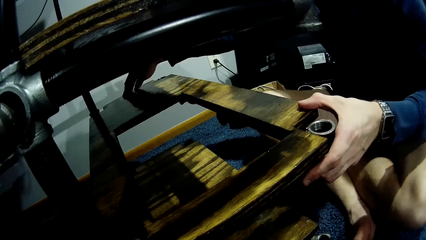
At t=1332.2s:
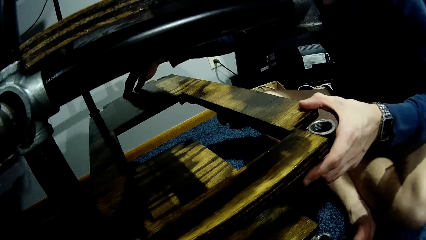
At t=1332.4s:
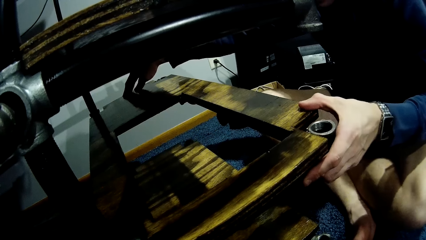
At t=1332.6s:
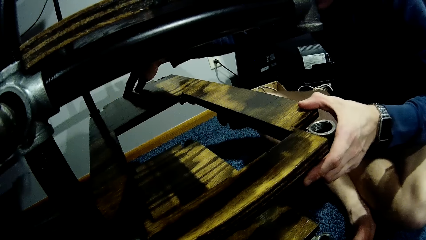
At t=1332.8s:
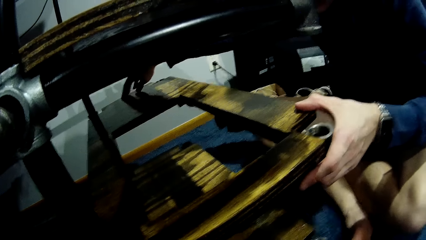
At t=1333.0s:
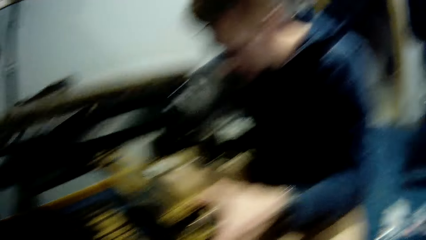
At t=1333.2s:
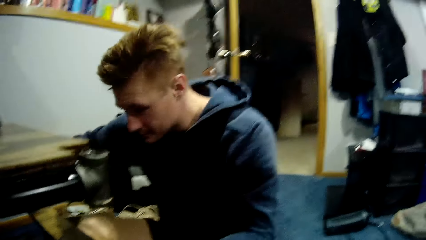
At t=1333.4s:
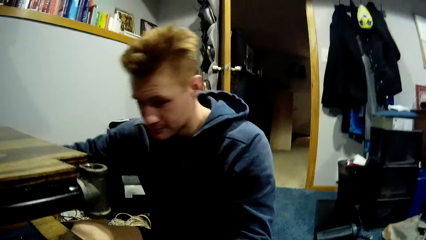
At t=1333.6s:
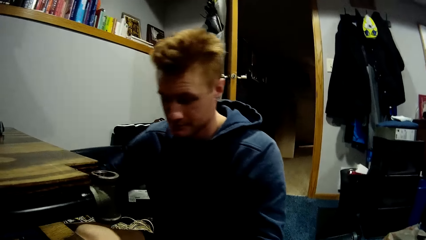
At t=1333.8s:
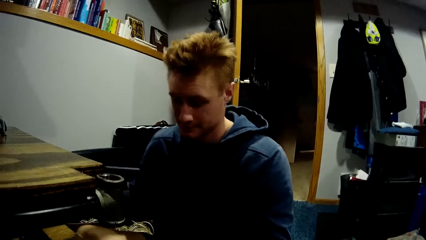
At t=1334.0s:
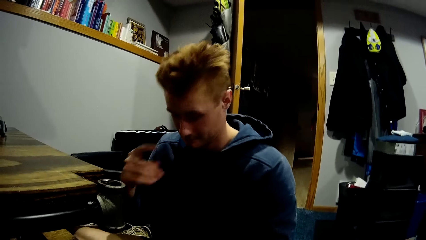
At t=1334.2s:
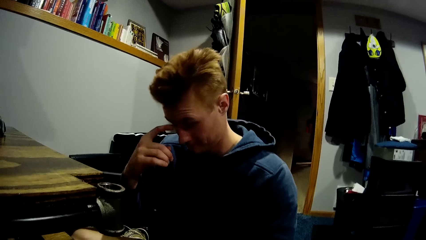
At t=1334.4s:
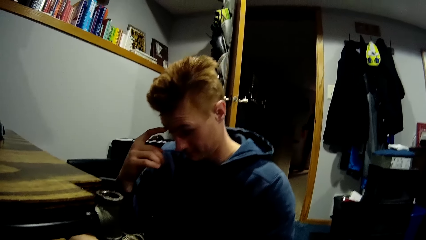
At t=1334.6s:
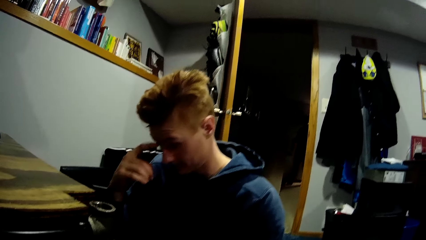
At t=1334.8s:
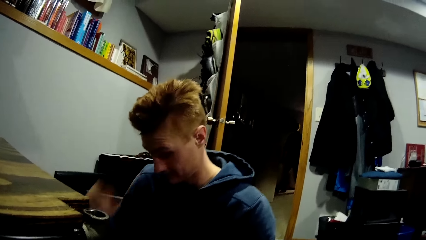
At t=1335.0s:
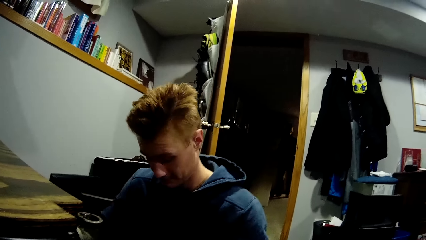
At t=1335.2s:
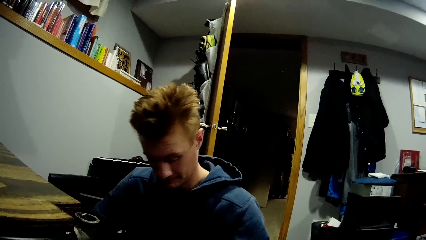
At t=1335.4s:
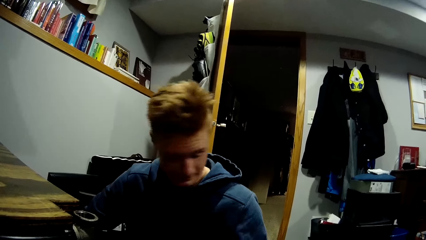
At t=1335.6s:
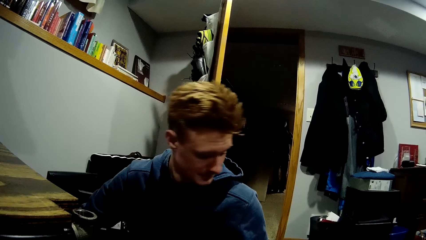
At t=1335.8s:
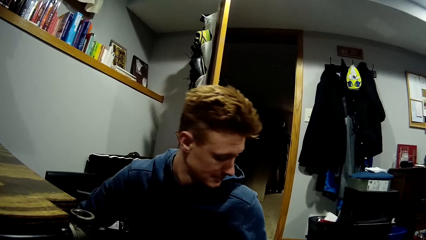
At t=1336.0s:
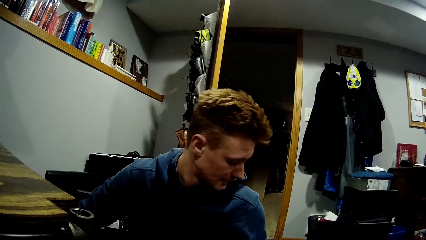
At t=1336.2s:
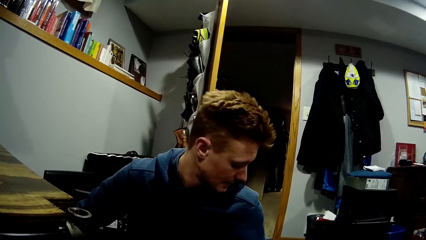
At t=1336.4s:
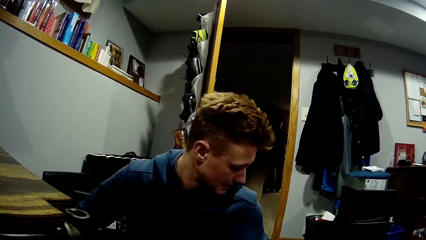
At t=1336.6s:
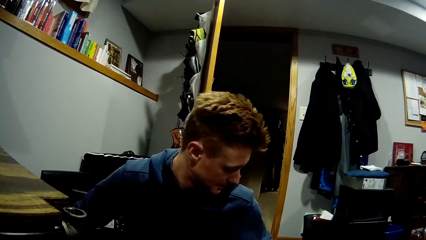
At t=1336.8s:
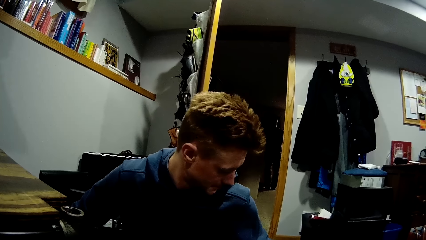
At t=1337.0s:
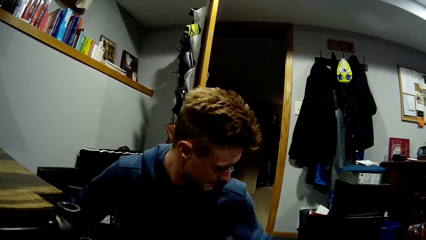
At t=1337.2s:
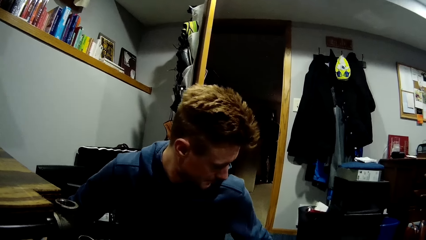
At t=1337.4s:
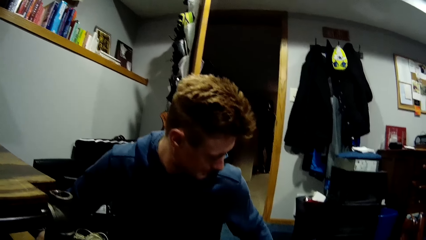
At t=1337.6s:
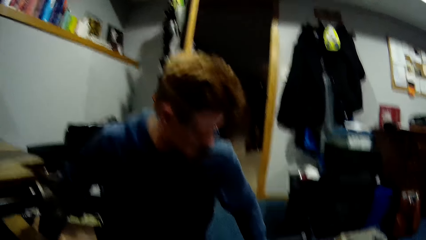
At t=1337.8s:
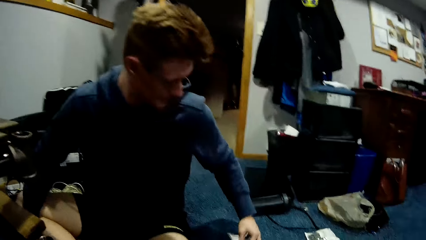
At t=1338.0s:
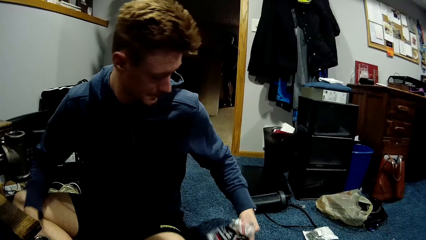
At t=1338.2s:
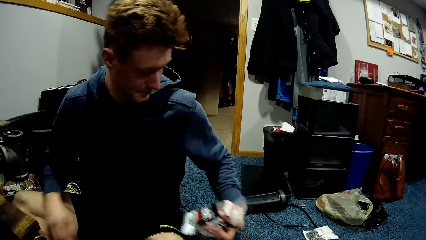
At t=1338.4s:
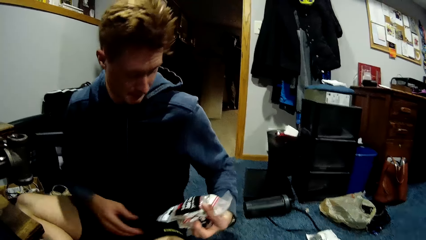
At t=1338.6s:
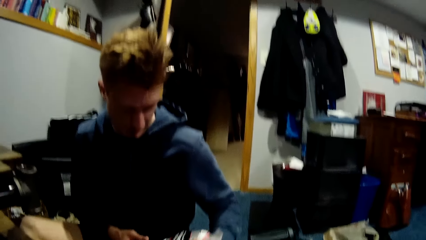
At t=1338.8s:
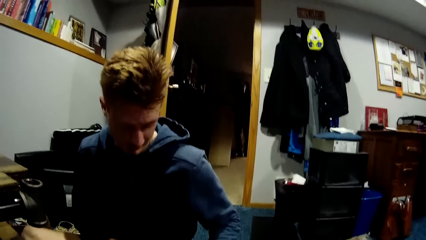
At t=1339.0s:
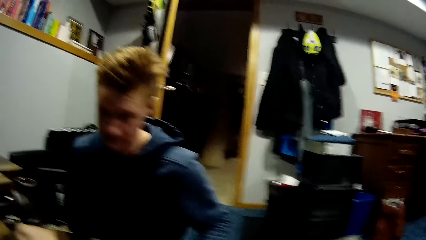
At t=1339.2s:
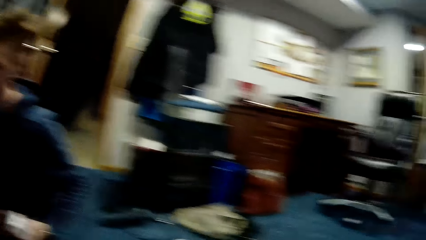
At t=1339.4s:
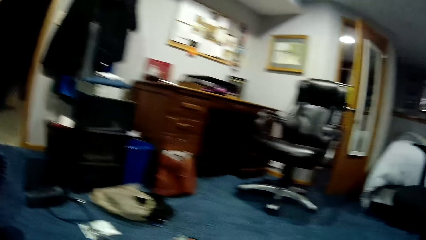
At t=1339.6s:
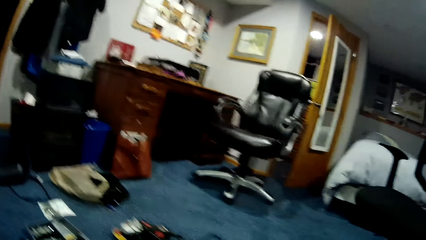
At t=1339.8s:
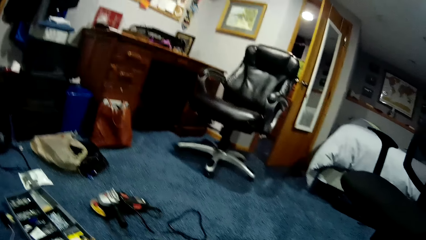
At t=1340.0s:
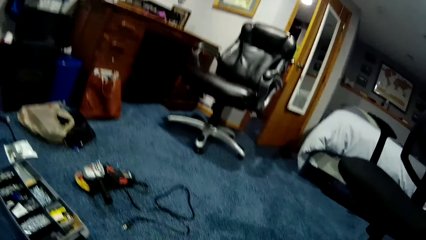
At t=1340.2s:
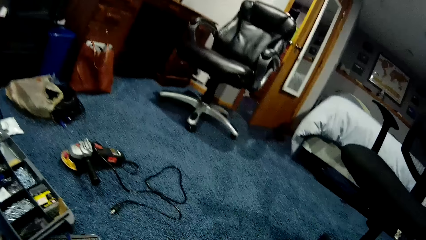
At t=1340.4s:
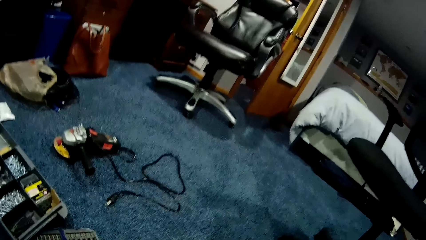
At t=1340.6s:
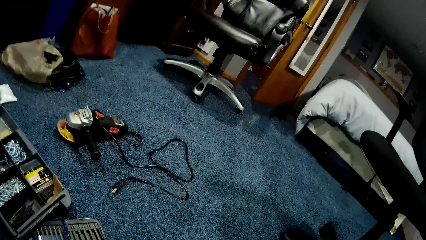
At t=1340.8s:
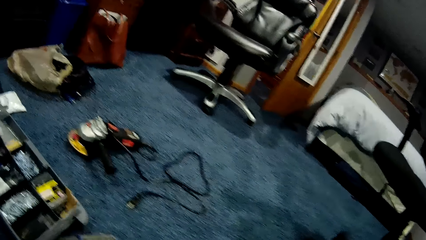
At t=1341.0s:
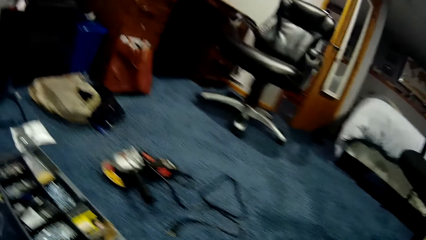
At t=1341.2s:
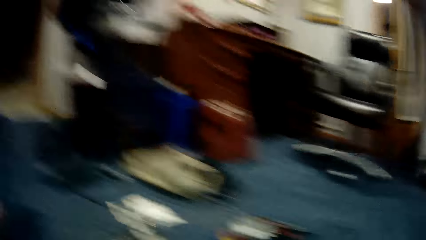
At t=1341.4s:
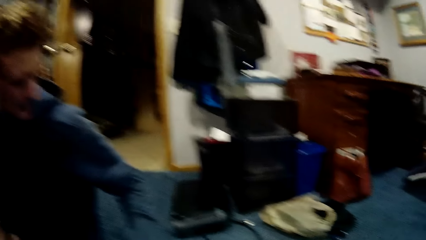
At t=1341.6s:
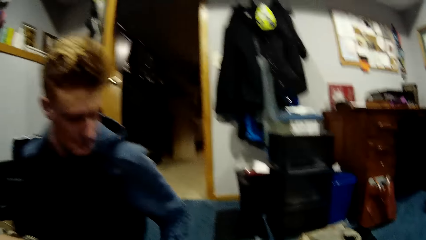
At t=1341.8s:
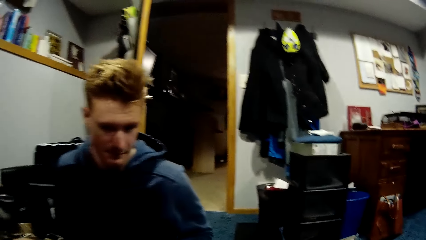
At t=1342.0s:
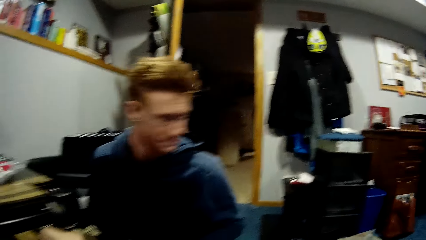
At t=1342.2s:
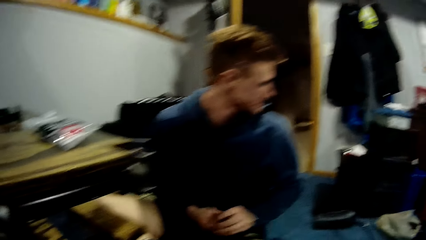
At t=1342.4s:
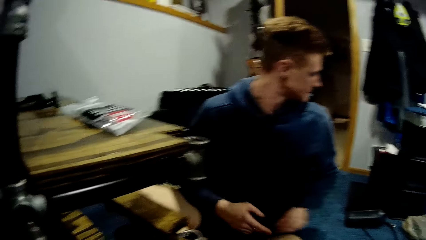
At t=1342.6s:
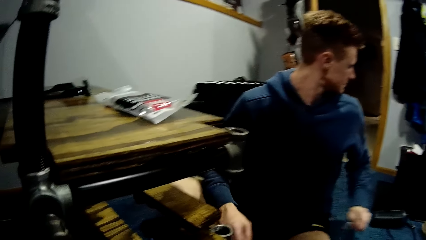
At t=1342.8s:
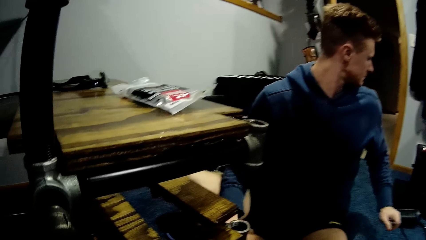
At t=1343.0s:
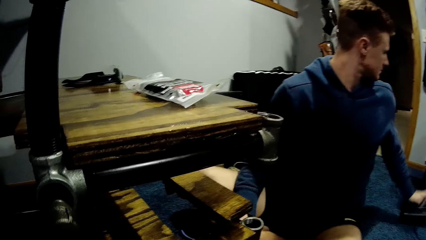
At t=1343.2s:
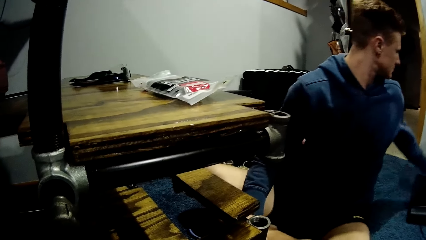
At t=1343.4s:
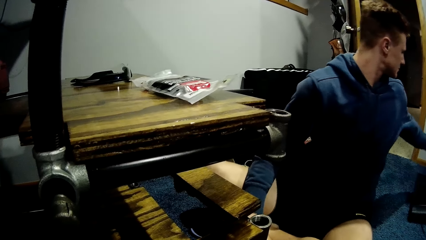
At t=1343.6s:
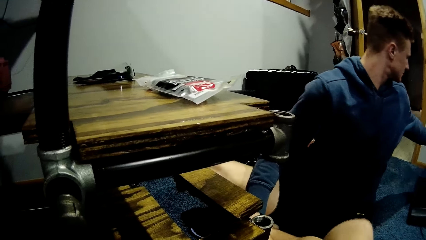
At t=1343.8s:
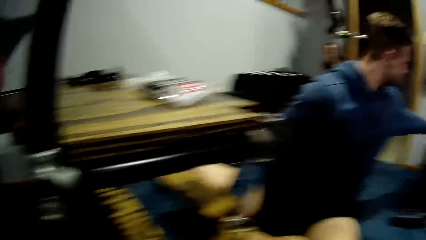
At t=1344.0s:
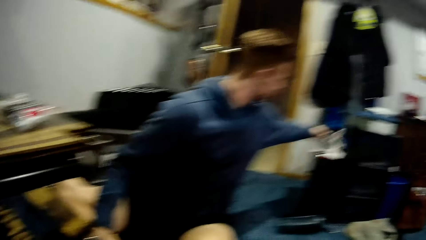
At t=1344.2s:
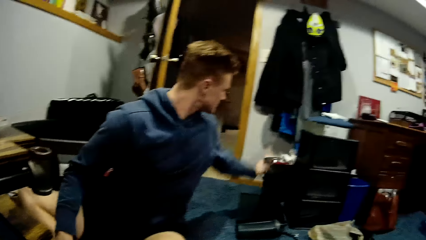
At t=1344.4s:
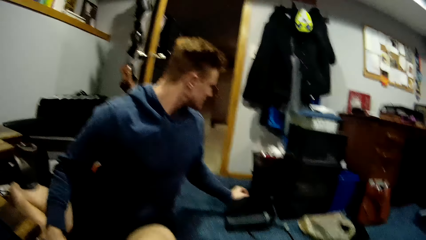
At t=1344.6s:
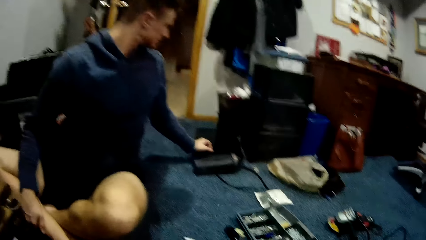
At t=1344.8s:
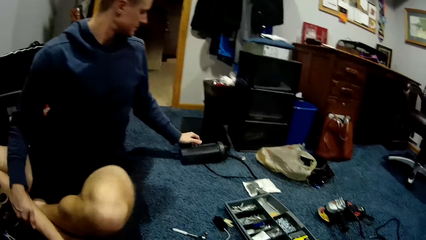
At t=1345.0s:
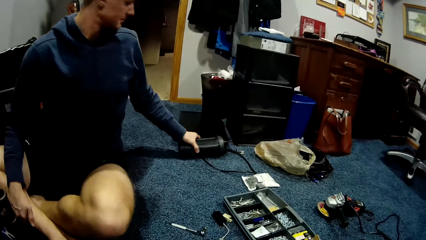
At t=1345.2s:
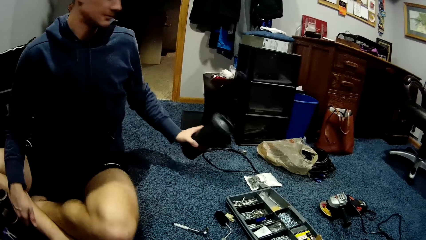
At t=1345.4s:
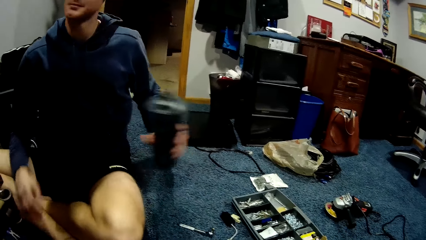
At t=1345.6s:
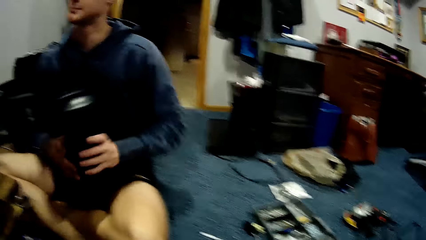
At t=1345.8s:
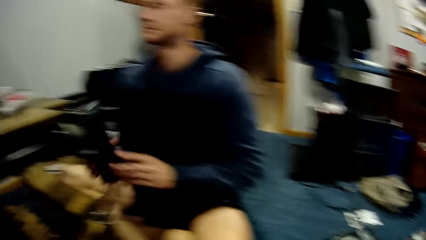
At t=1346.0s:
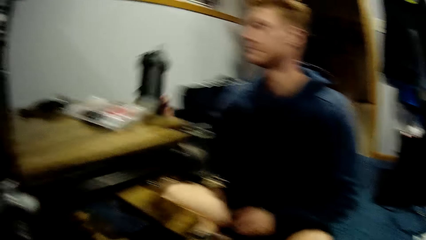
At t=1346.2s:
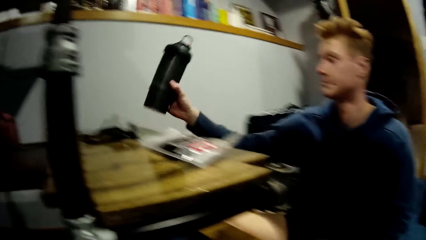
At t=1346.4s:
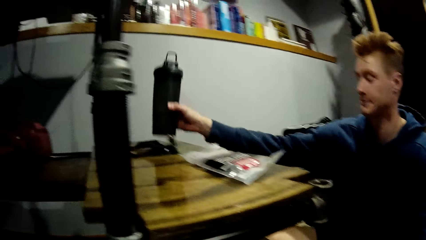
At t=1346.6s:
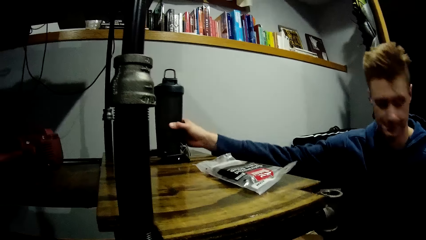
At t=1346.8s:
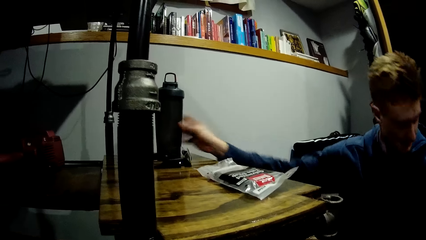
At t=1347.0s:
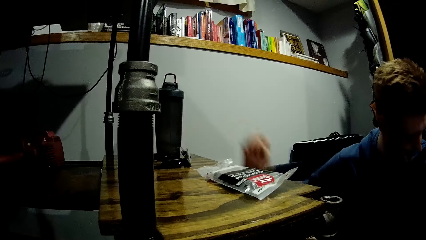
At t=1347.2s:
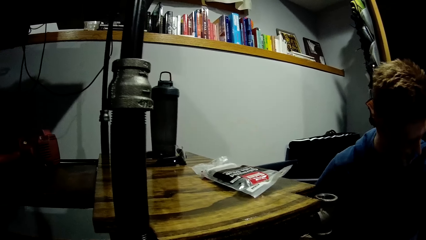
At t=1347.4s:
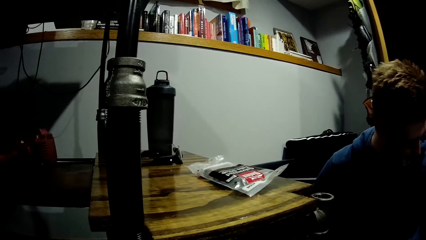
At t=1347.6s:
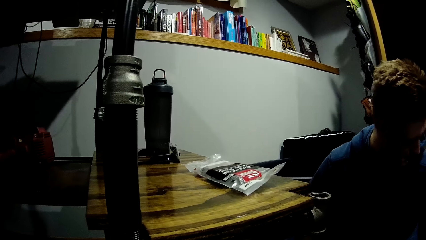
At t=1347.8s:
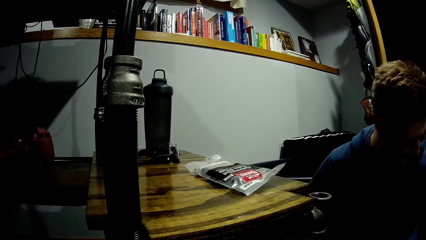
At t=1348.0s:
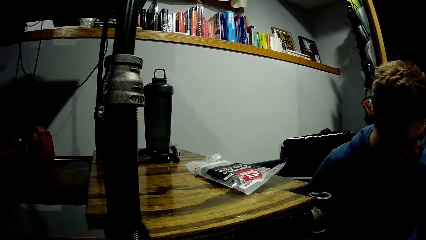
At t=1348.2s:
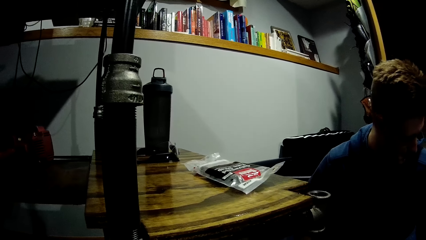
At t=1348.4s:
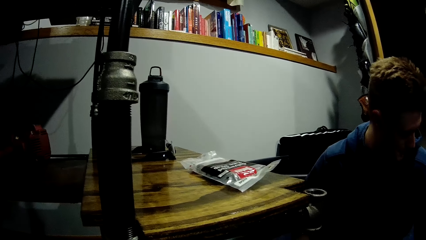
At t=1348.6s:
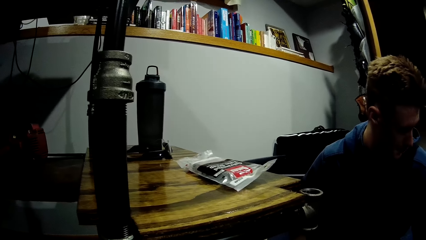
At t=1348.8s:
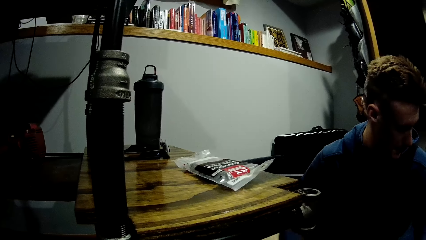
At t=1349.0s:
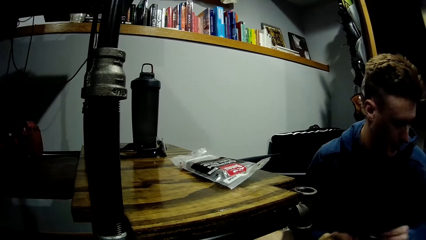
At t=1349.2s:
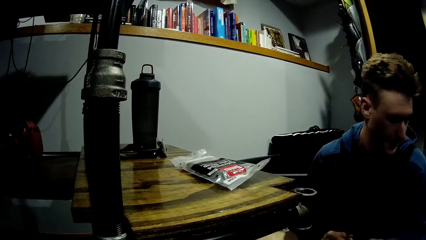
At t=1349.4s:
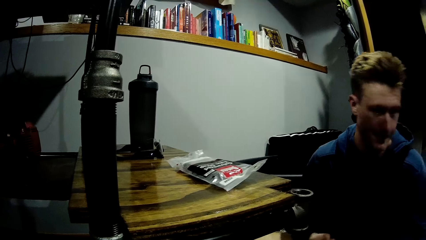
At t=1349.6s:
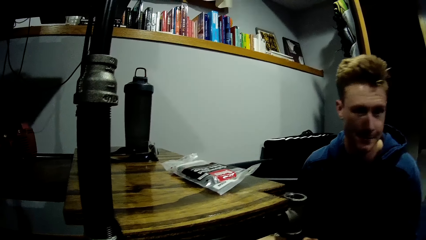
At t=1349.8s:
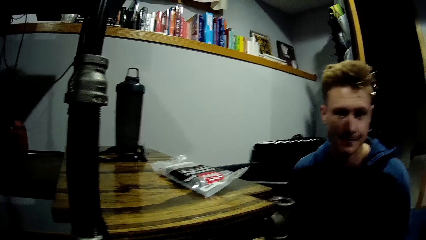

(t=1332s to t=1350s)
A man looks at the board. The man itches his face with his right hand. The camera wearer looks around the room. The man looks around. The camera wearer interacts with the man. The man picks up a paper bag with his left hand. The camera wearer interacts with another man. The first man looks around. The camera wearer stares at the first man. The first man trashes the paper bag into a bin with his left hand and stretches the hand. The first man picks up a water bottle from the floor with his left hand, transfers the bottle from his left hand to his right hand, places the water bottle on the board and drops the bottle on the car lift with his left hand.
